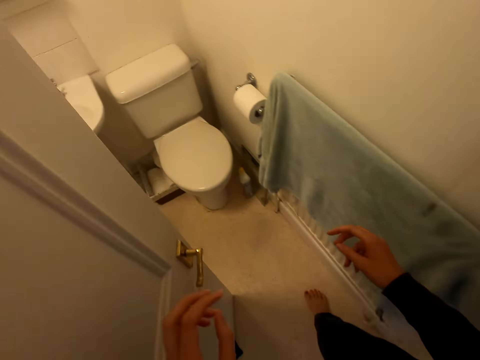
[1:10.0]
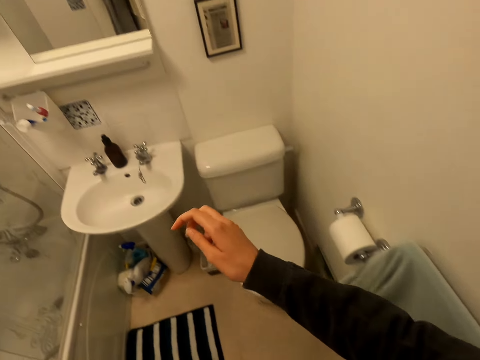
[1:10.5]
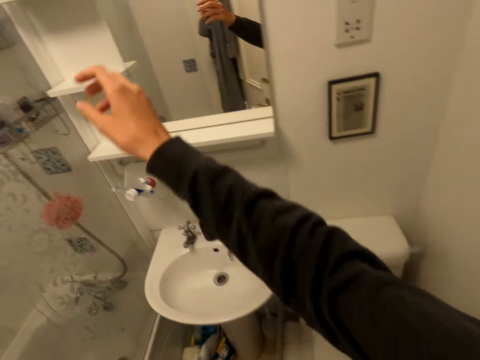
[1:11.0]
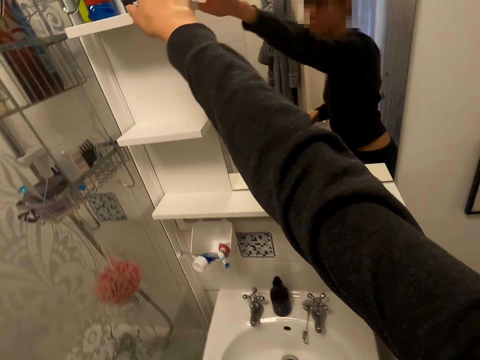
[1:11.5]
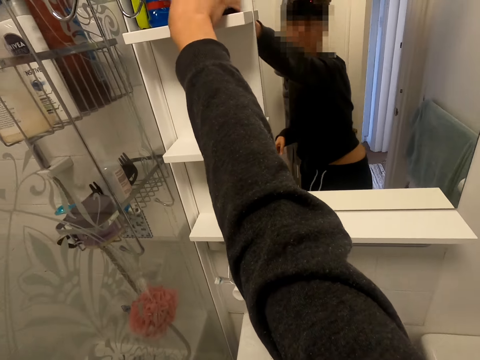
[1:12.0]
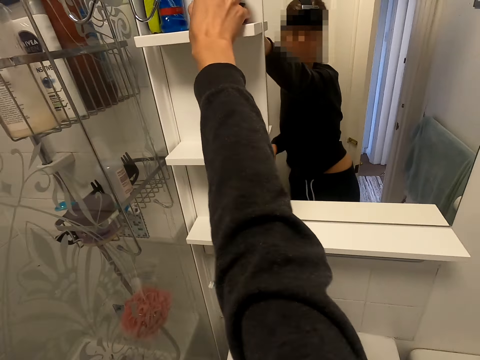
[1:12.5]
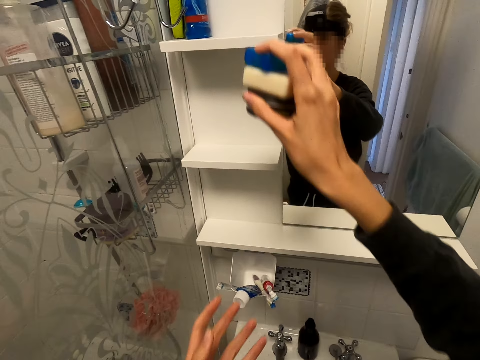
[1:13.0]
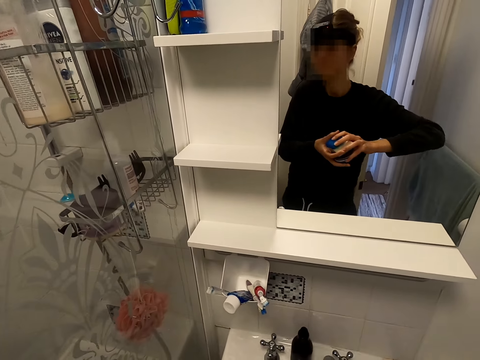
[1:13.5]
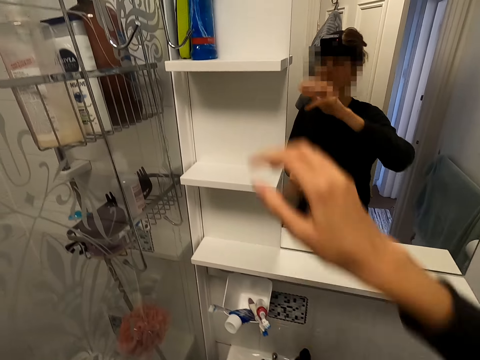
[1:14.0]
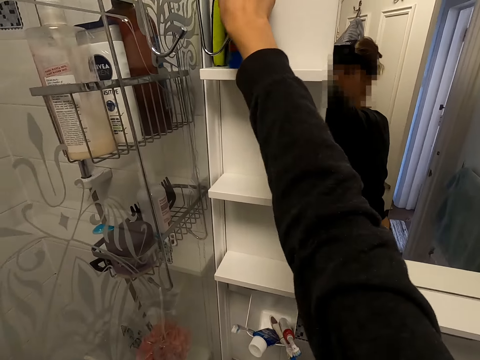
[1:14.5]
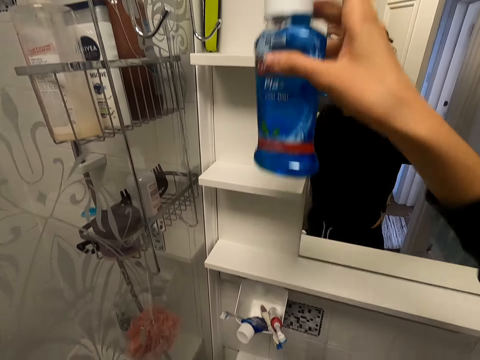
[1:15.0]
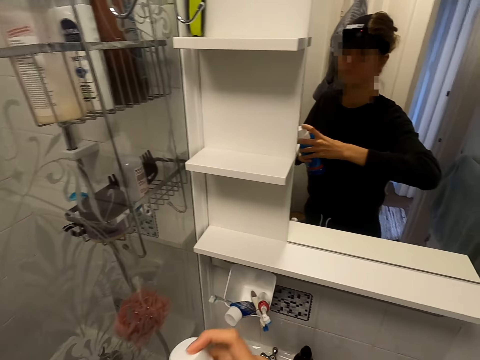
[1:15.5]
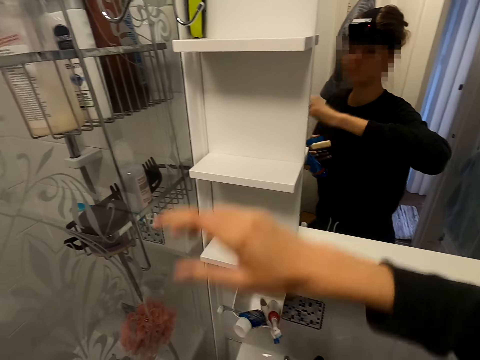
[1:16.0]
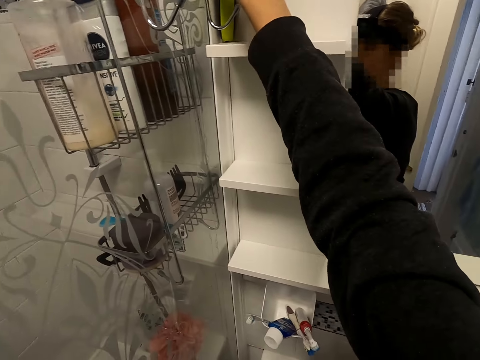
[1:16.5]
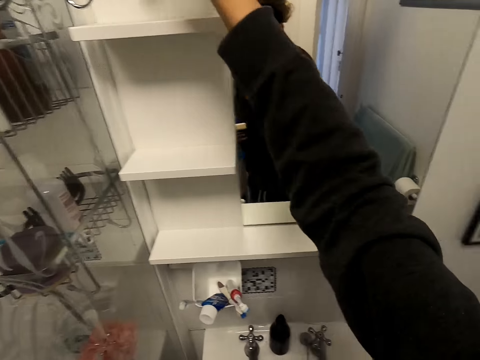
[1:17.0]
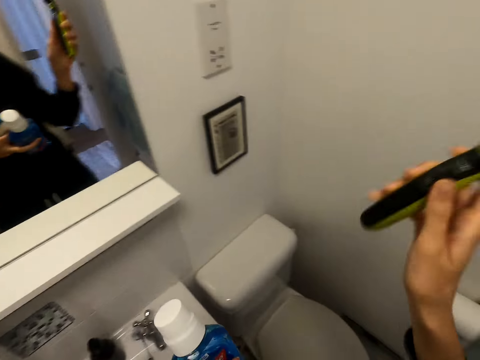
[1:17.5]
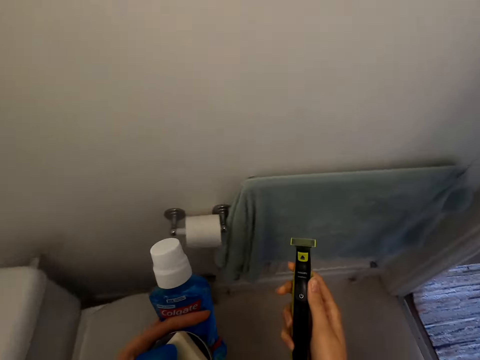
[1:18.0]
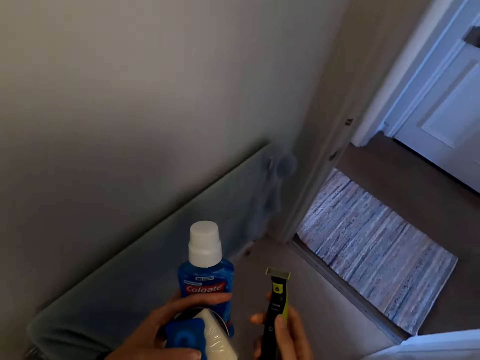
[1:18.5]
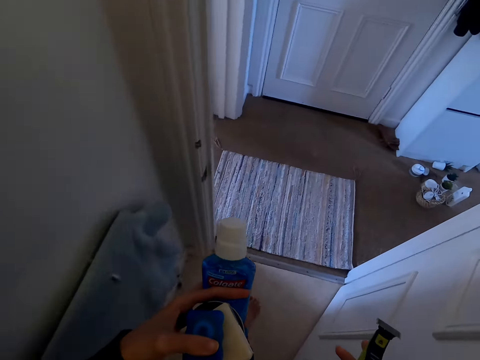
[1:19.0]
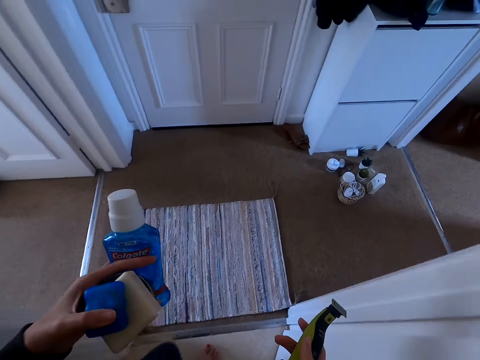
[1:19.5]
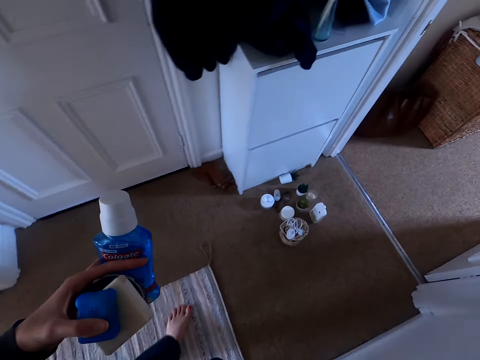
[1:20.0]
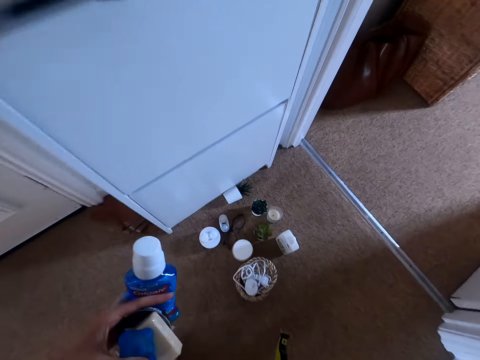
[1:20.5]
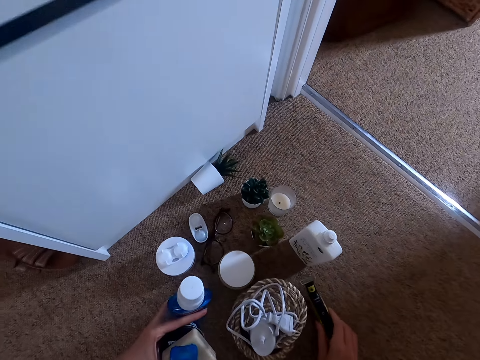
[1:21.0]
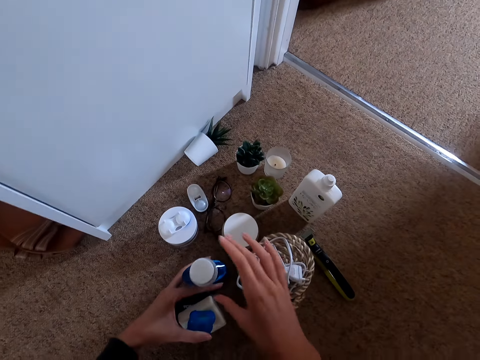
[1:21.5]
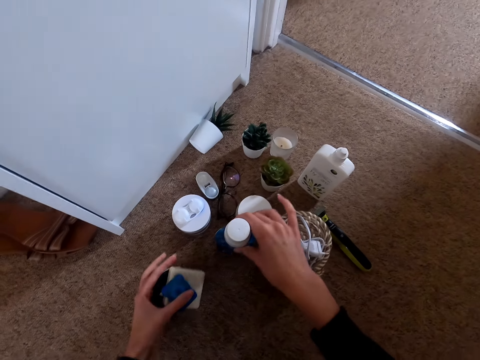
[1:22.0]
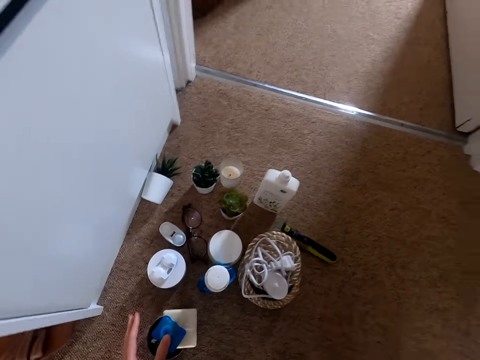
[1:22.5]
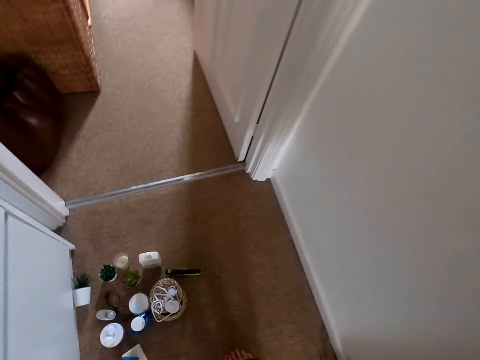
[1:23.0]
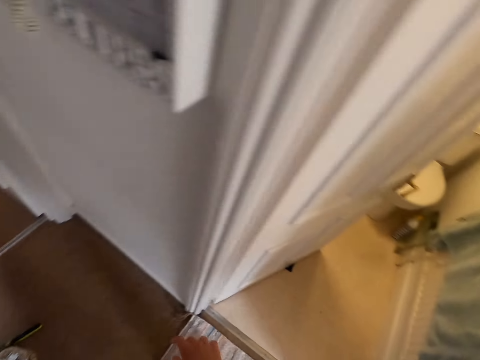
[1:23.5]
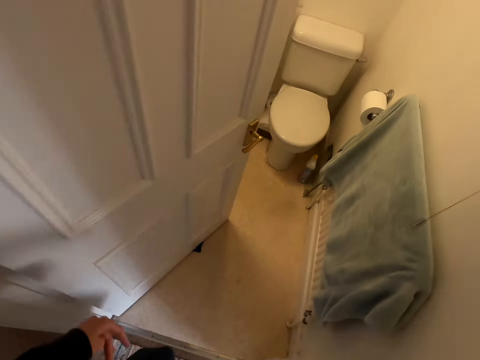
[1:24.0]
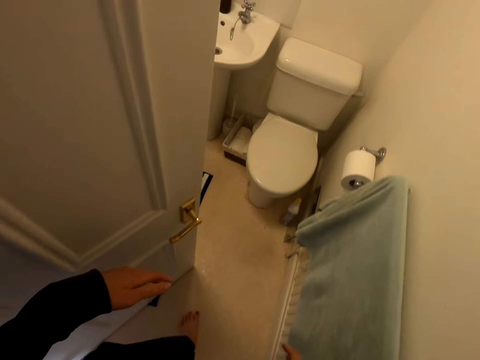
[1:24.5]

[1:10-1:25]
The camera wearer picks up something from the shelf. He puts something on his hand. He picks up something from the shelf. He holds something. He raises his hand. He drops his hand with something. He walks with something. He places something on the carpet.

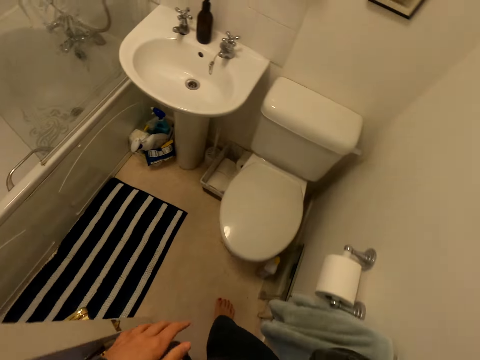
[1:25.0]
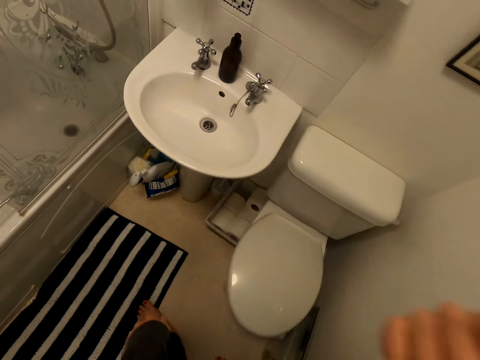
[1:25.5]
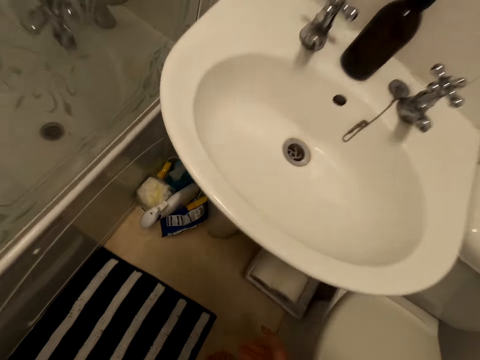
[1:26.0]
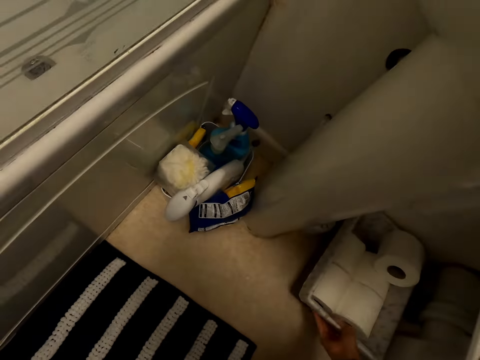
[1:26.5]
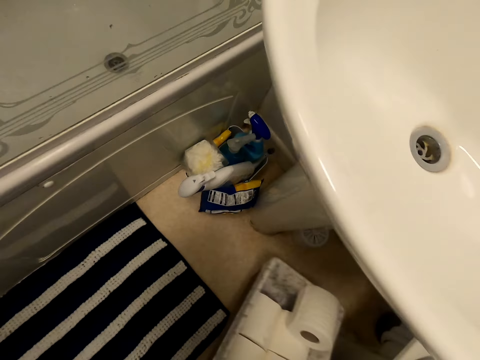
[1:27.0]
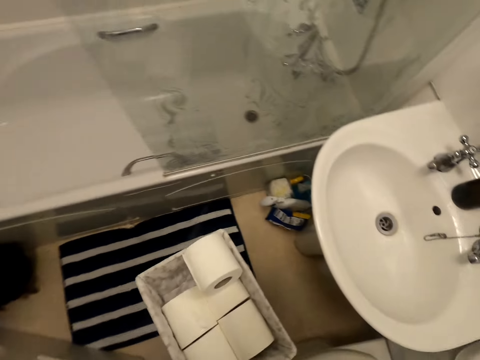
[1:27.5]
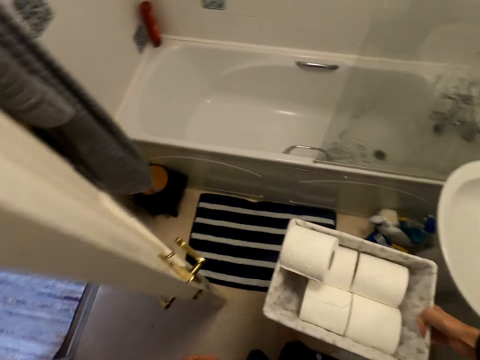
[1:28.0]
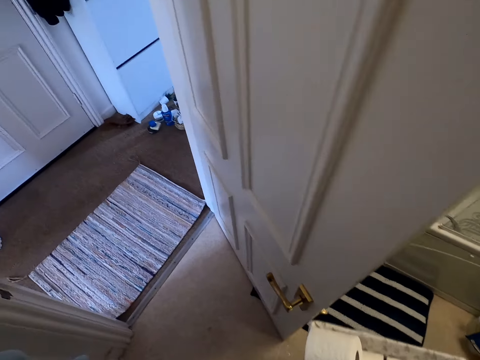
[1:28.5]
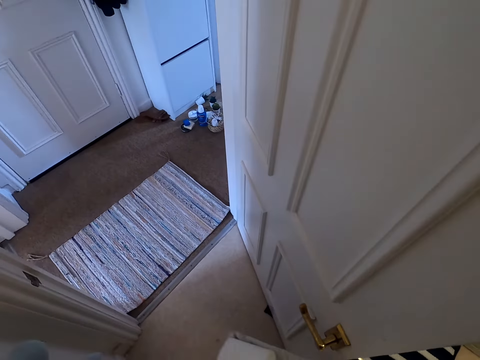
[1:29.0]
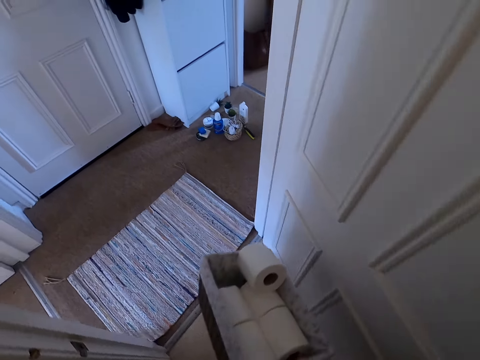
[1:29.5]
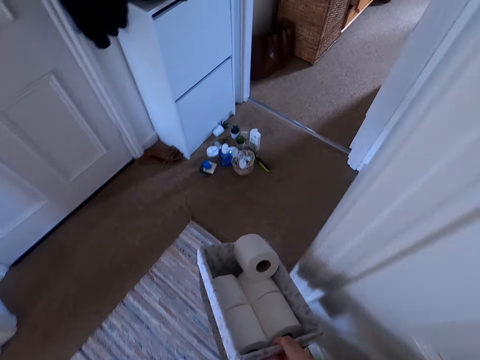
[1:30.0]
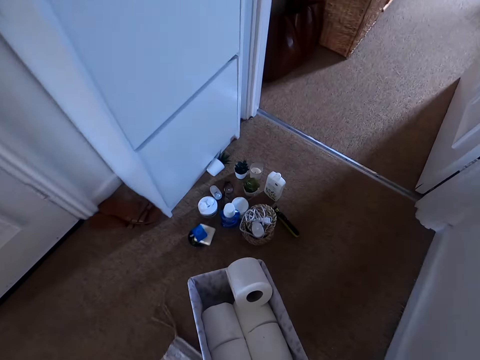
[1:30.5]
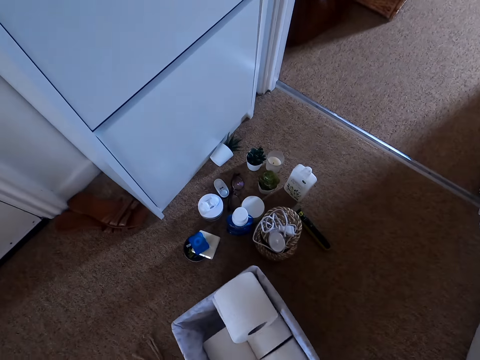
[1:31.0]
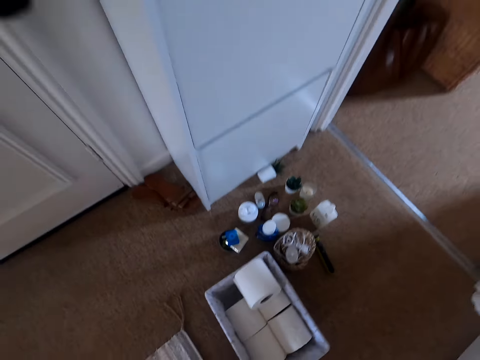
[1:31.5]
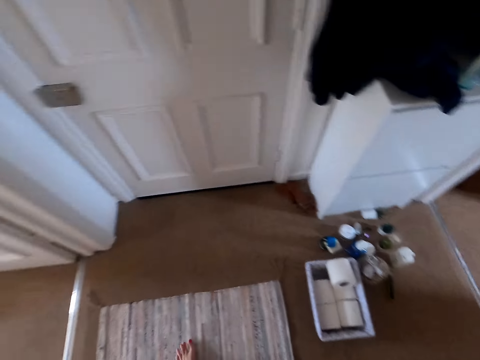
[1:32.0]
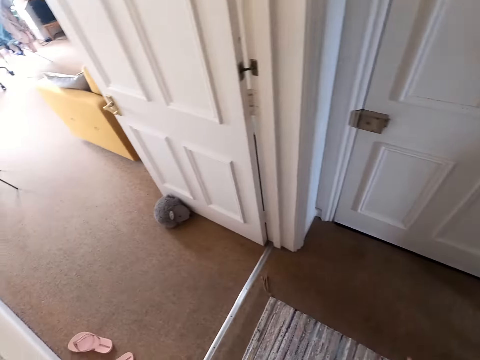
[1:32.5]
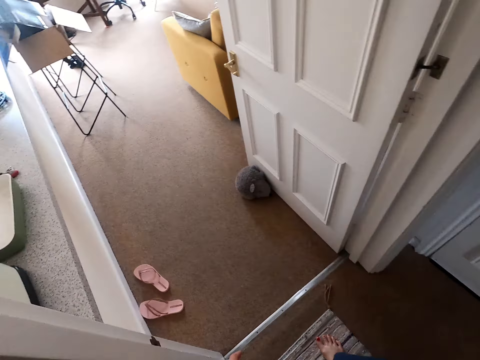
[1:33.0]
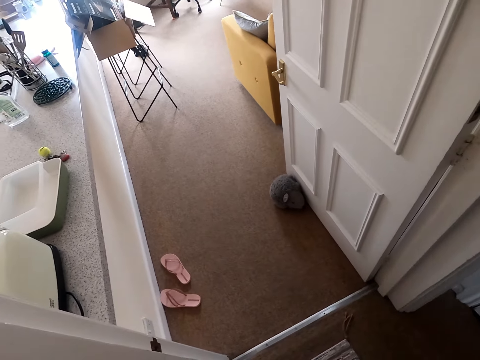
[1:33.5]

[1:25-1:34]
The camera wearer picks up a drawer. They lift the drawer. They walk with the drawer. They put the drawer on the floor.
